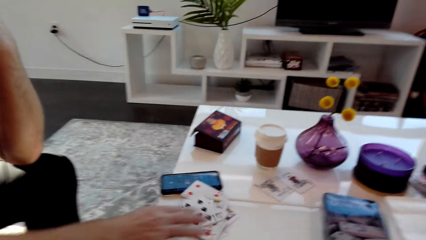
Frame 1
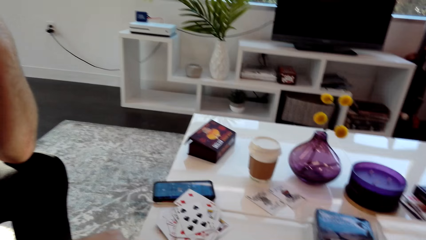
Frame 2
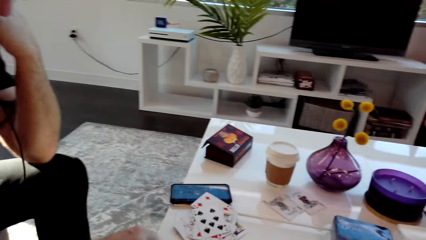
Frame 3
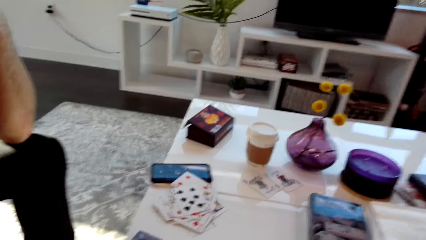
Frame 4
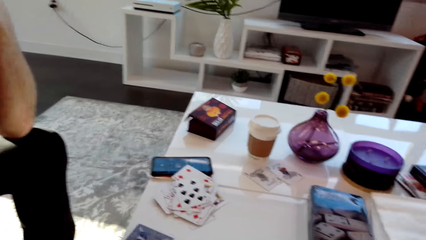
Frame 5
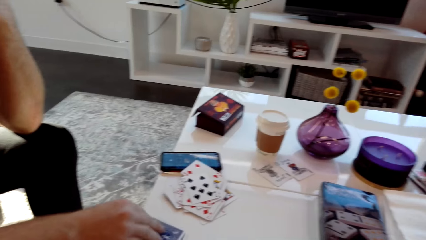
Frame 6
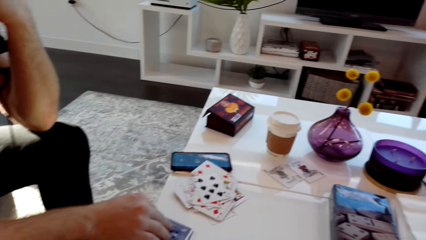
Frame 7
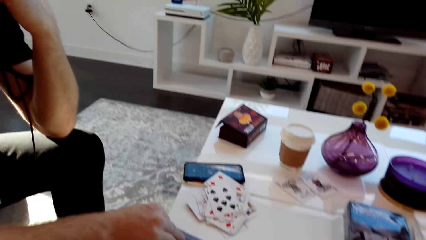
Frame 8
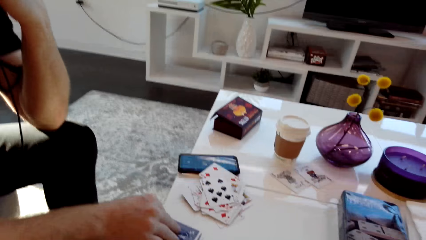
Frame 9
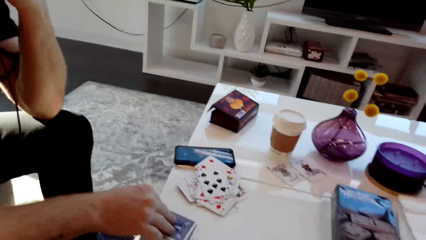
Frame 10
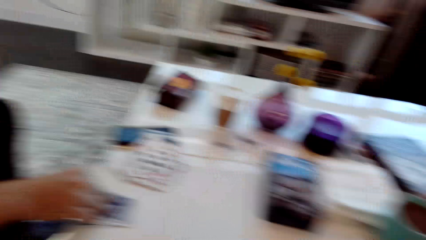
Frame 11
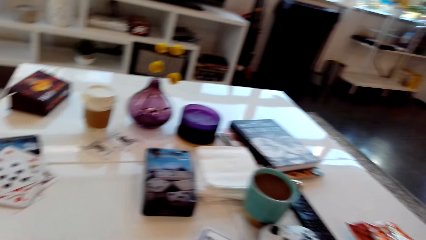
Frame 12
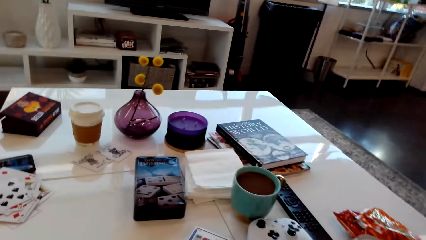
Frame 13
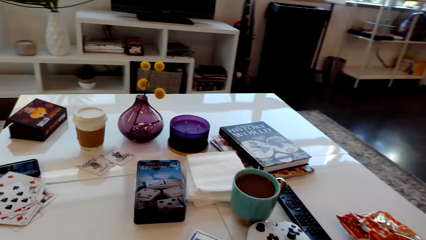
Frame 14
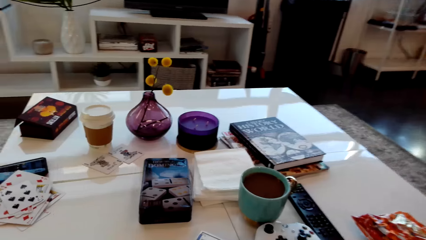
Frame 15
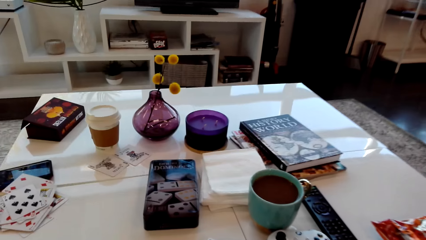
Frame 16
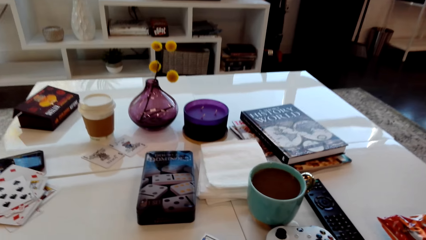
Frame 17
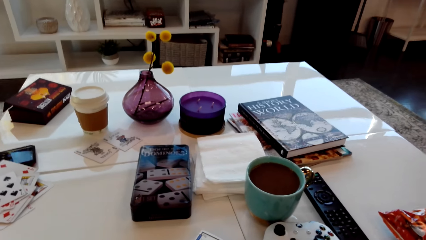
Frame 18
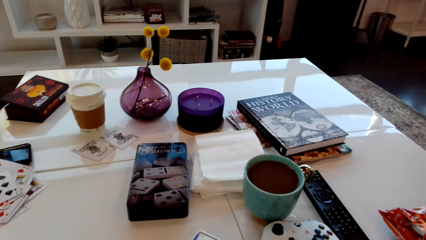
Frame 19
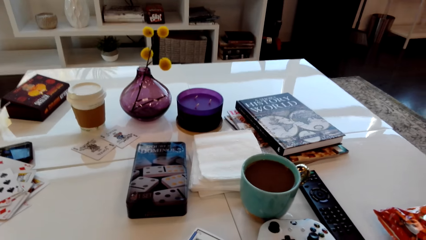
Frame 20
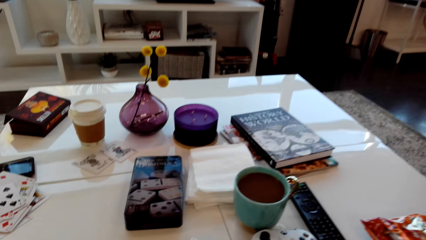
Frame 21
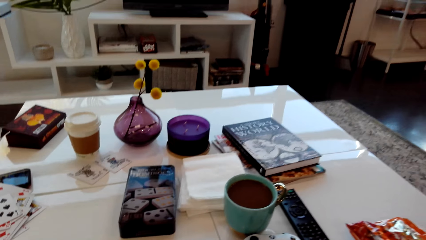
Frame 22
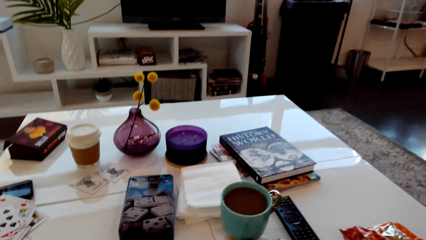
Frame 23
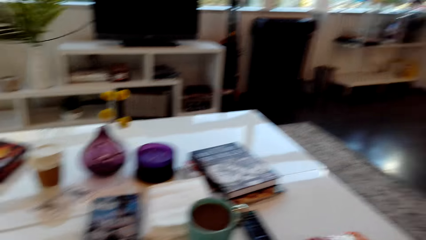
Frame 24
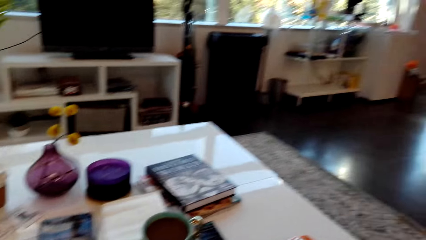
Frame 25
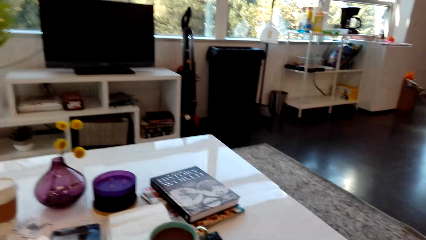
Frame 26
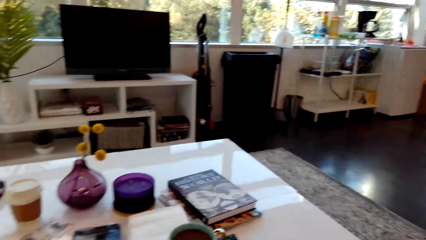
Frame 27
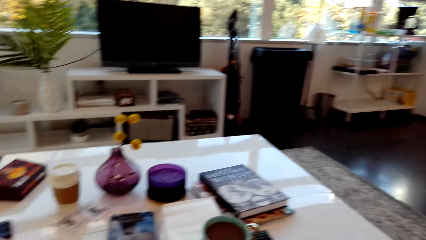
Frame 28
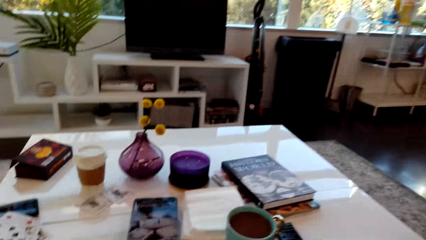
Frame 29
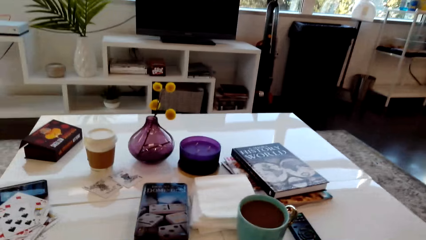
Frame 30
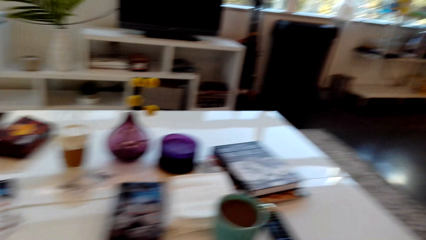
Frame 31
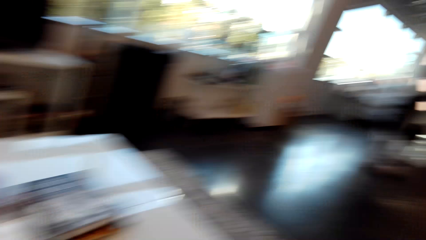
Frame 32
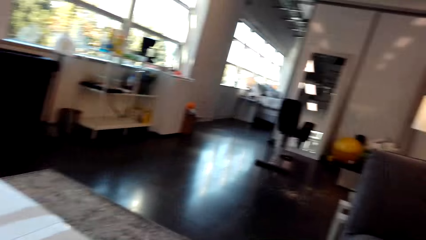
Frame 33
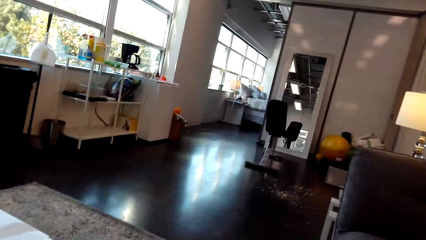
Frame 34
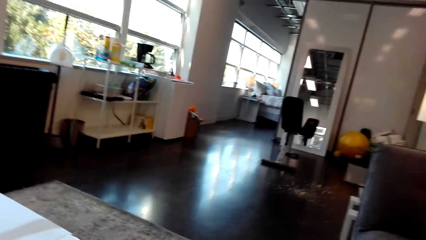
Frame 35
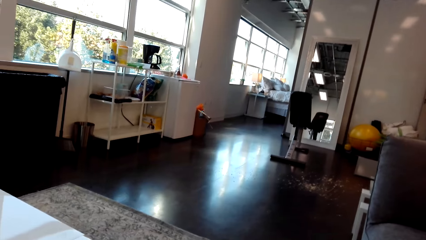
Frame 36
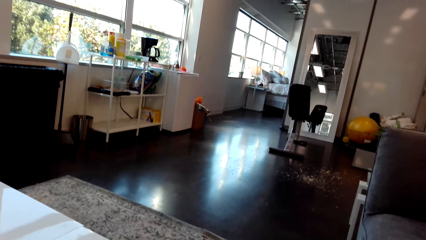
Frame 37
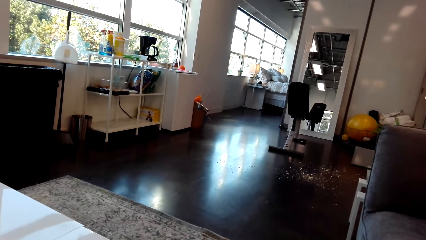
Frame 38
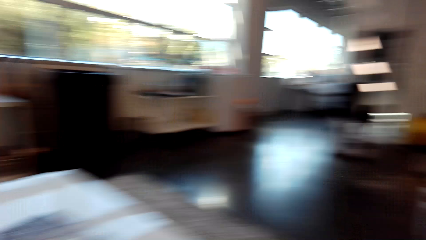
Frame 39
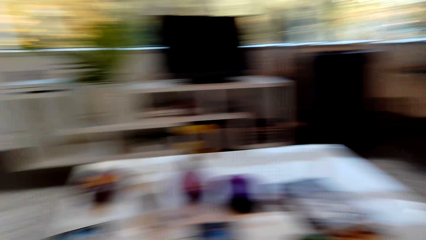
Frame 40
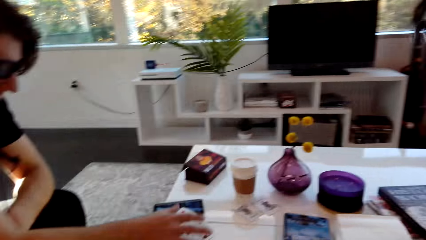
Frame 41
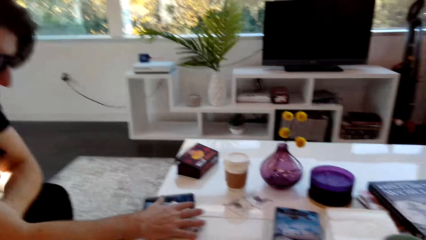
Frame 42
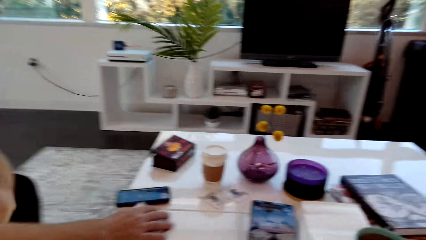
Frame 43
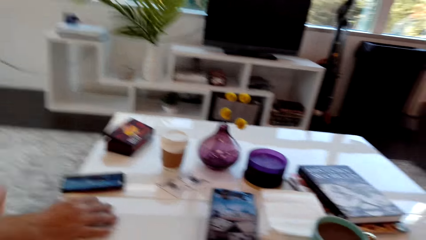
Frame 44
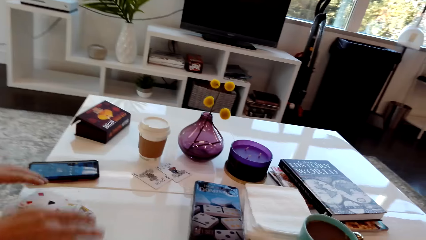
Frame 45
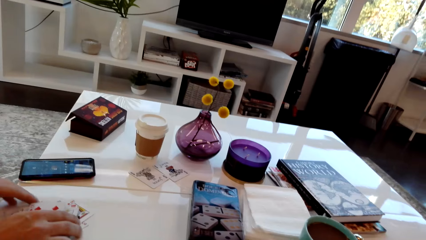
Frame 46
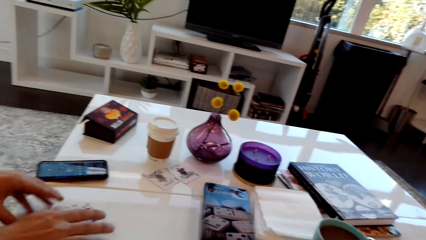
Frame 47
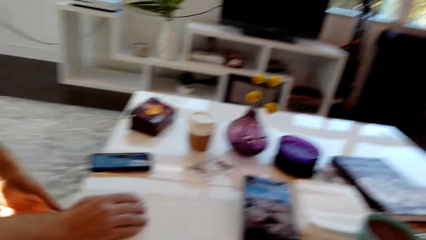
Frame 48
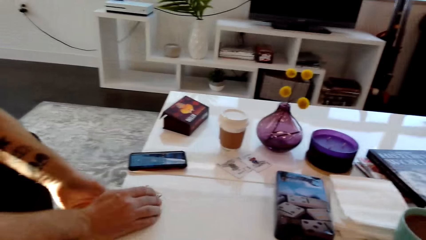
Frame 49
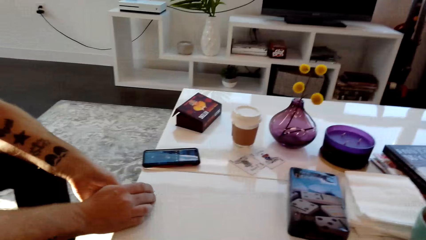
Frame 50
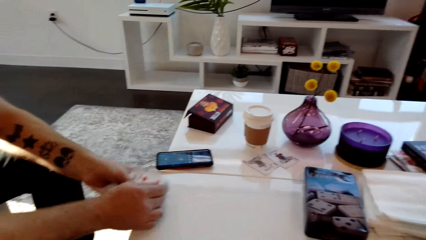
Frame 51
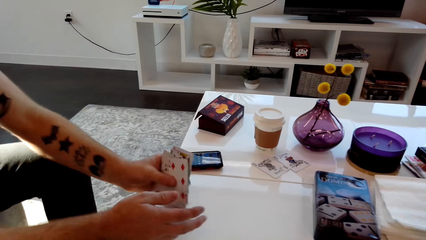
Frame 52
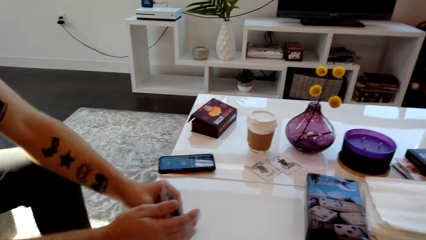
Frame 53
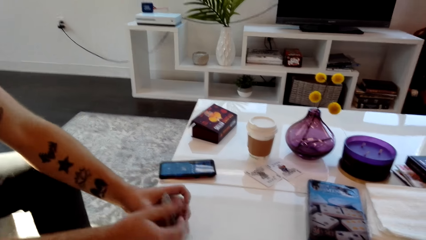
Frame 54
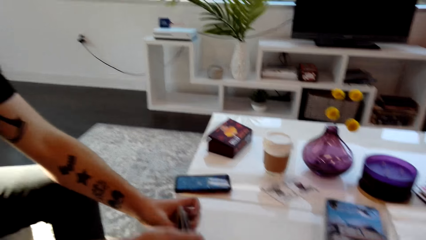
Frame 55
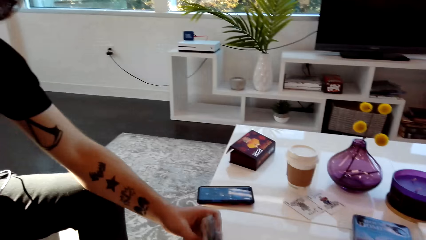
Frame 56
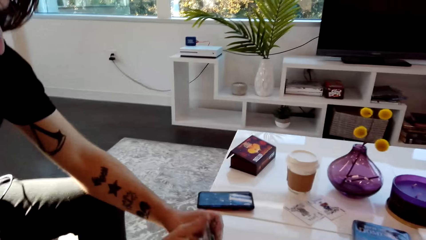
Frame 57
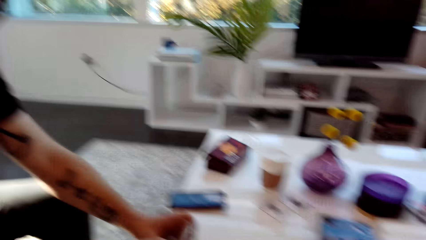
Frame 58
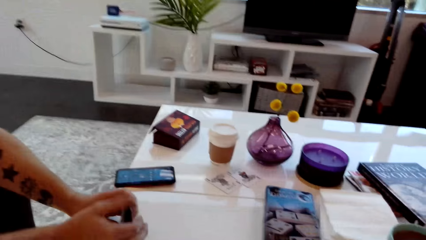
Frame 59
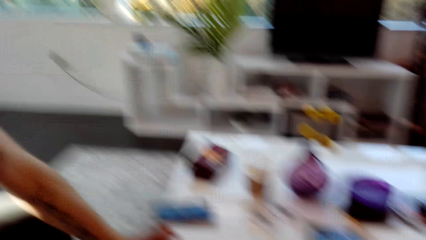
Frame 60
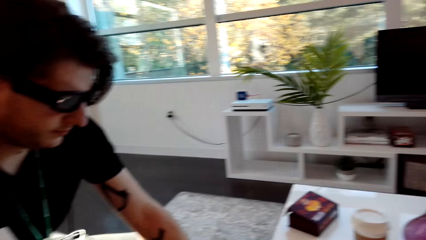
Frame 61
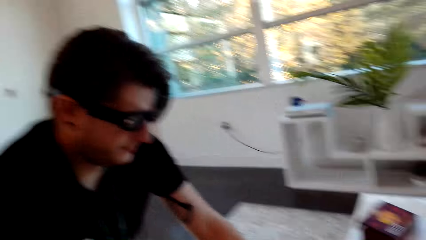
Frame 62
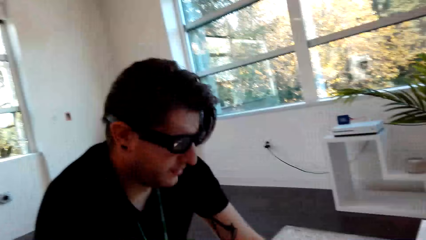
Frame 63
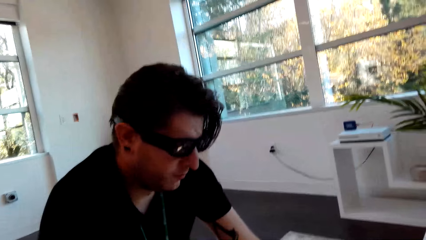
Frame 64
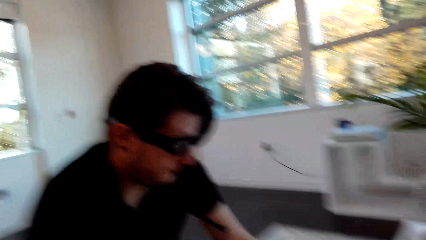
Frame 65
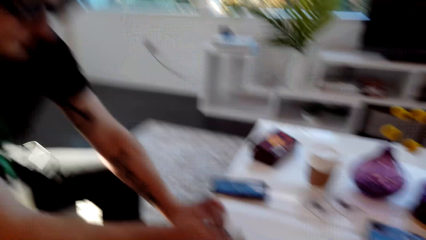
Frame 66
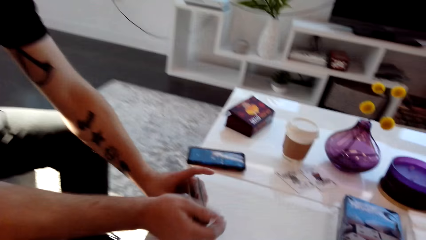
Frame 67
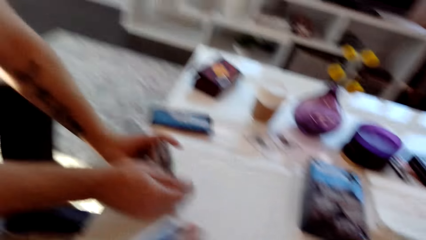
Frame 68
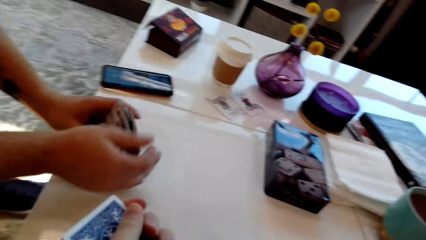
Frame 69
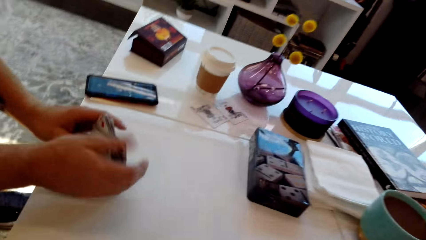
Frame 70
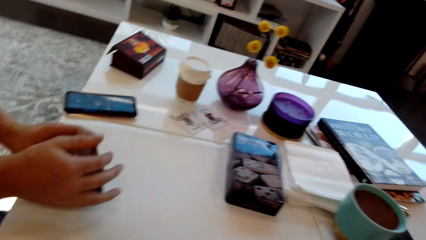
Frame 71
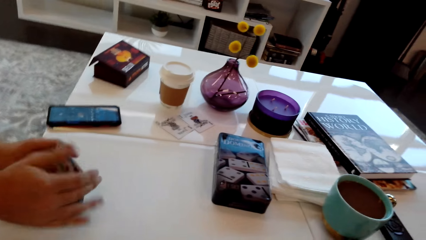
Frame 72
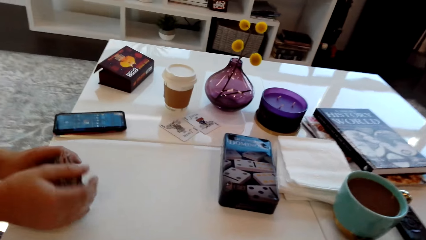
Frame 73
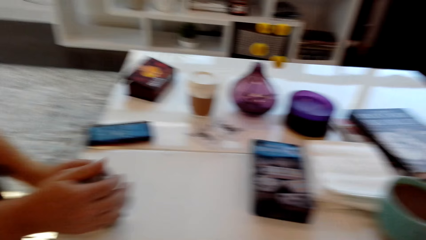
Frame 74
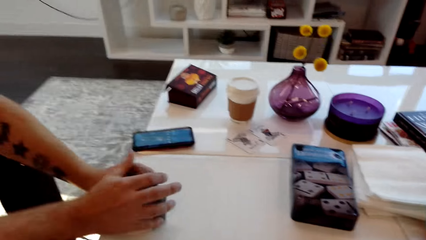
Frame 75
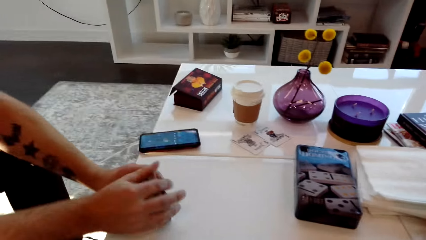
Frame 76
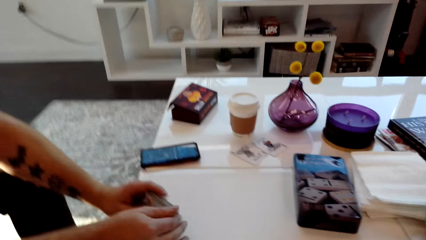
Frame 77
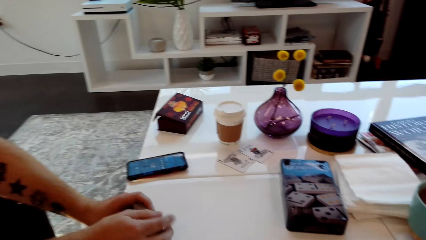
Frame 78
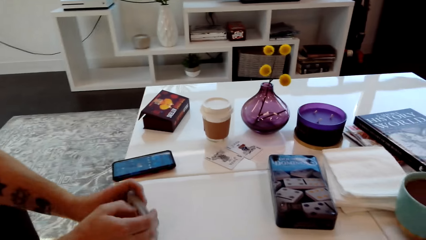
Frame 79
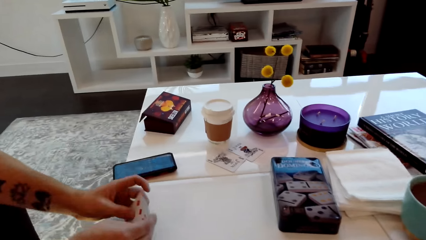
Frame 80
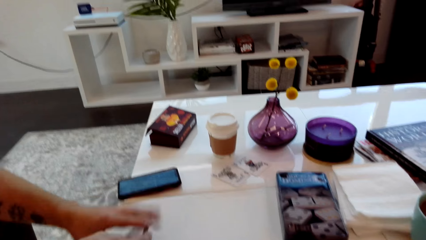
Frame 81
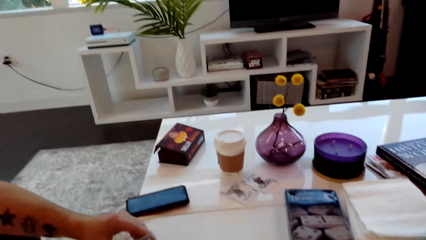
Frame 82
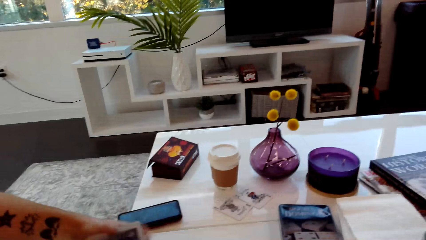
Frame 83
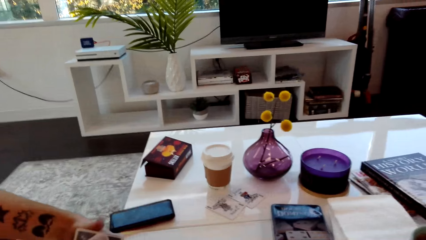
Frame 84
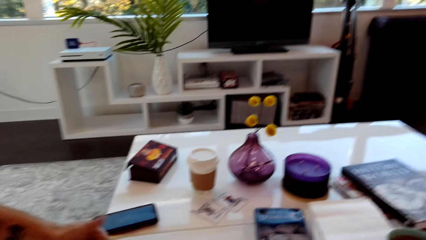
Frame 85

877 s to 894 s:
The camera wearer speaks. They hold a card. They look right. A man speaks. The camera wearer looks right. They look forward. The man moves the cards, collects the cards from the table and grabs the cards. The camera wearer speaks. They laugh. The man shuffles the cards and speaks.
